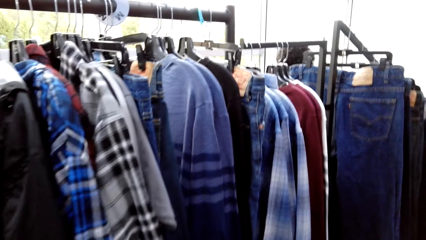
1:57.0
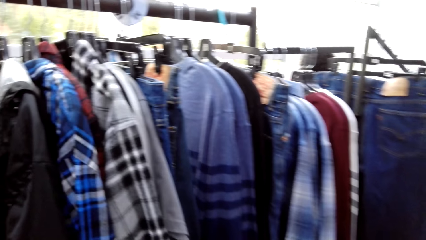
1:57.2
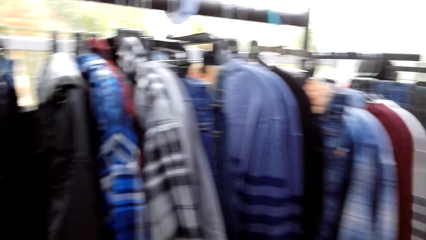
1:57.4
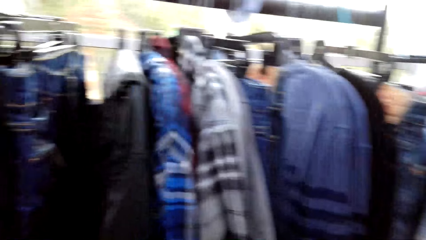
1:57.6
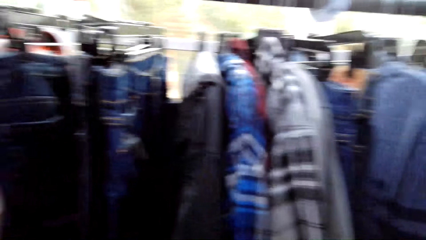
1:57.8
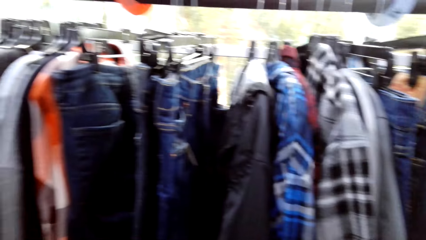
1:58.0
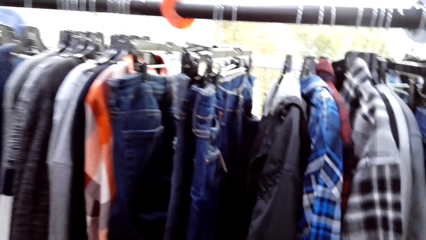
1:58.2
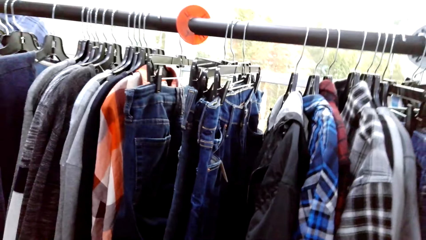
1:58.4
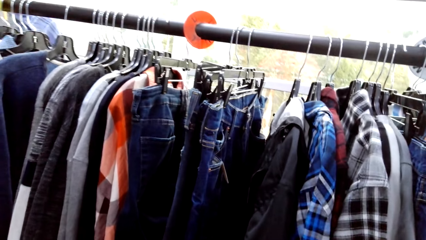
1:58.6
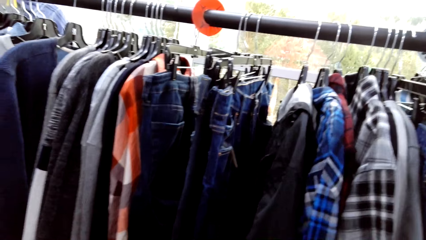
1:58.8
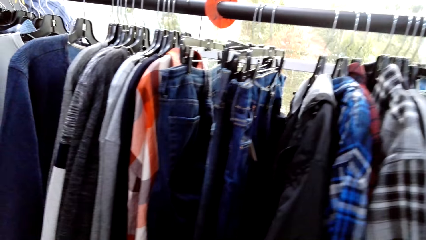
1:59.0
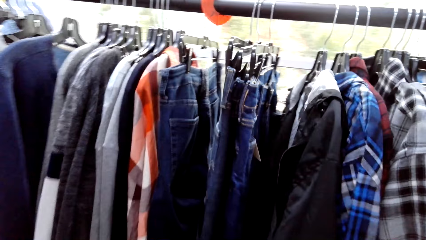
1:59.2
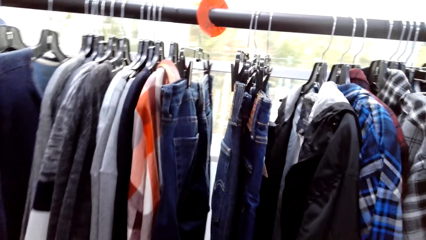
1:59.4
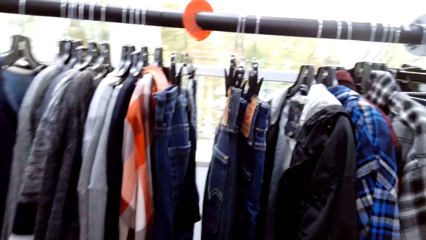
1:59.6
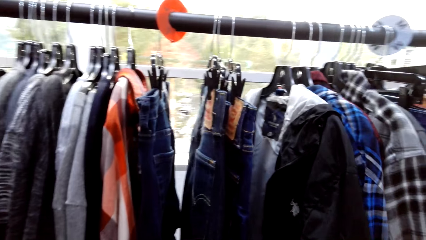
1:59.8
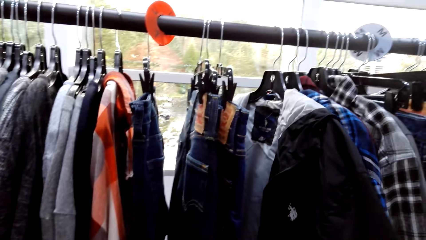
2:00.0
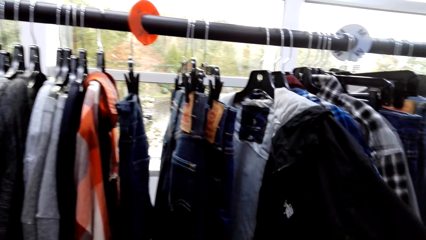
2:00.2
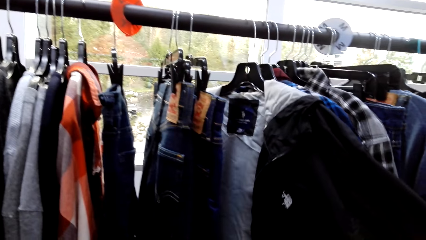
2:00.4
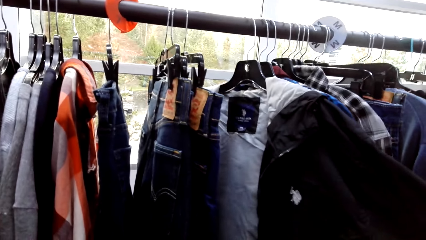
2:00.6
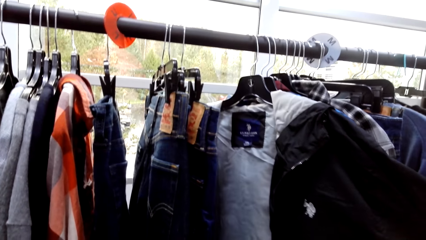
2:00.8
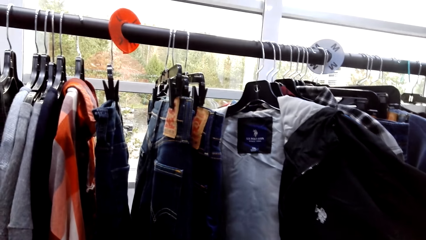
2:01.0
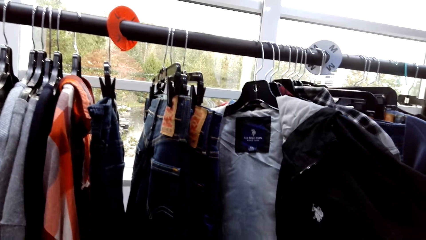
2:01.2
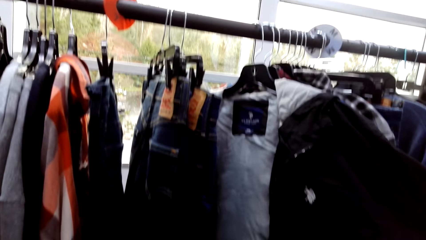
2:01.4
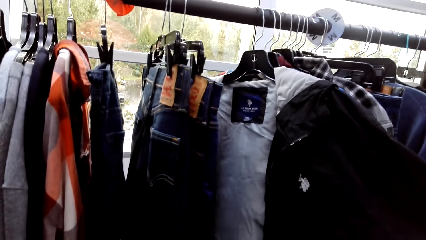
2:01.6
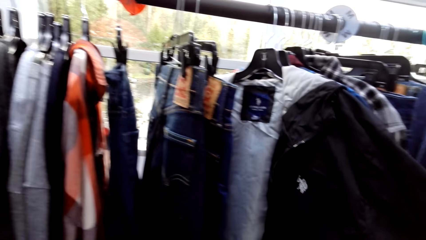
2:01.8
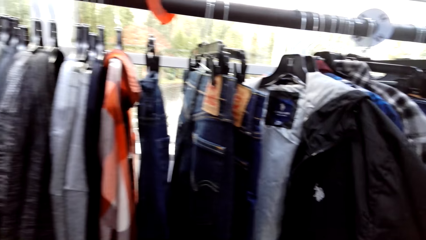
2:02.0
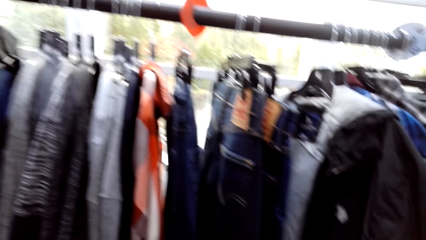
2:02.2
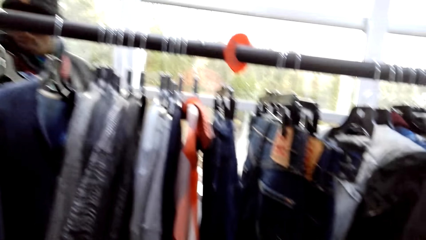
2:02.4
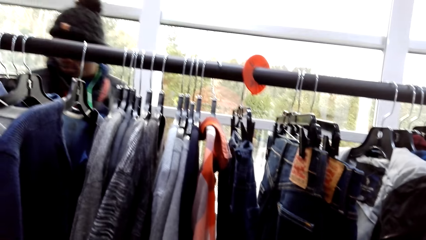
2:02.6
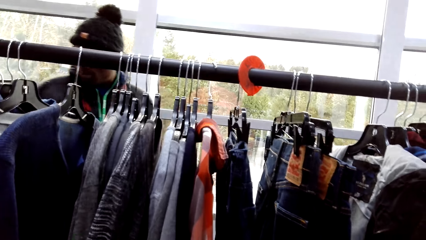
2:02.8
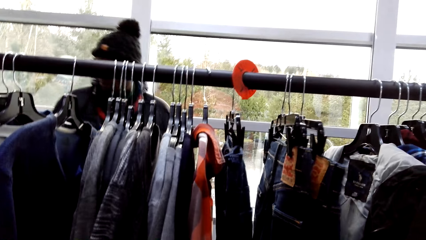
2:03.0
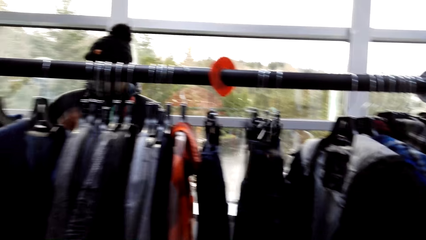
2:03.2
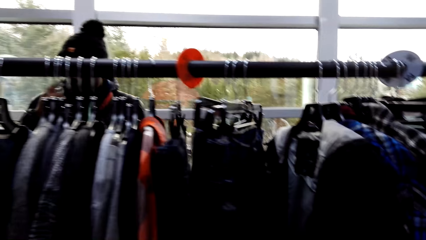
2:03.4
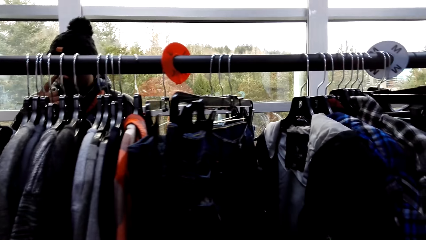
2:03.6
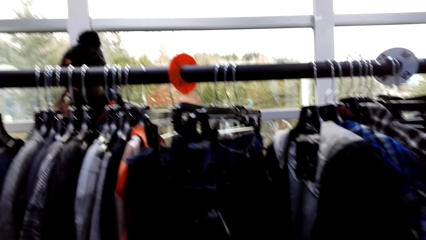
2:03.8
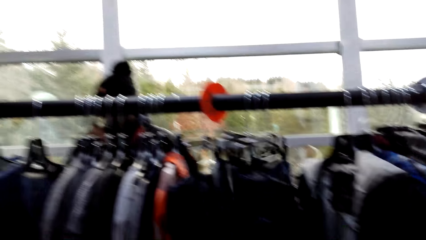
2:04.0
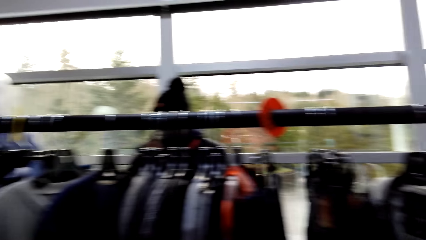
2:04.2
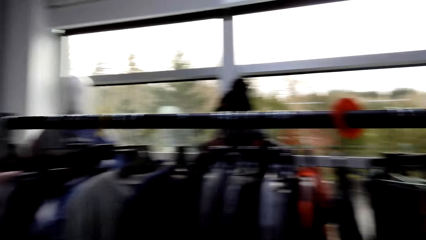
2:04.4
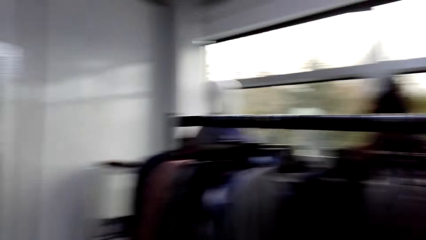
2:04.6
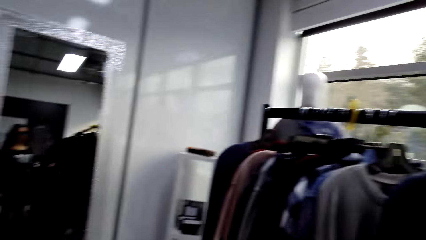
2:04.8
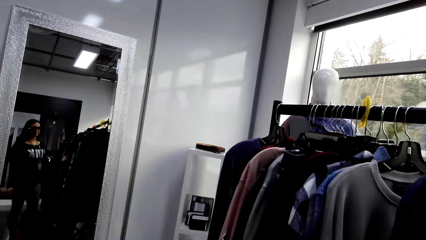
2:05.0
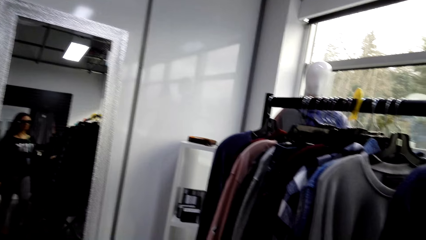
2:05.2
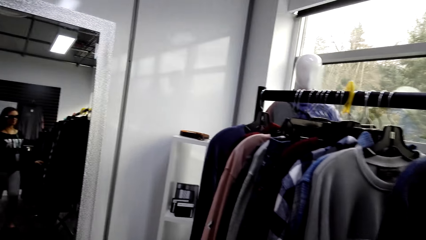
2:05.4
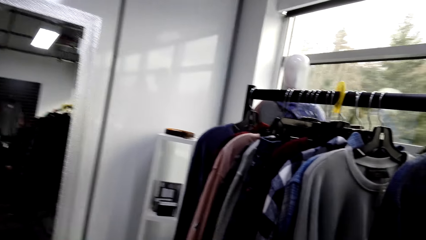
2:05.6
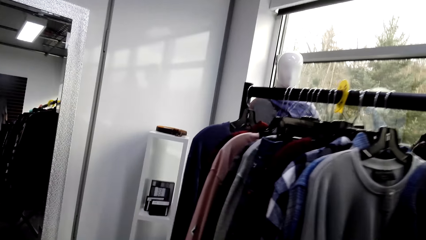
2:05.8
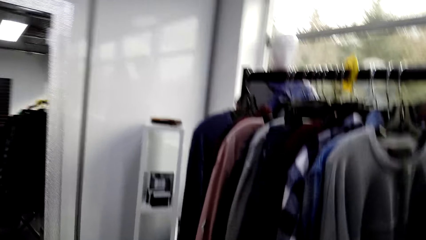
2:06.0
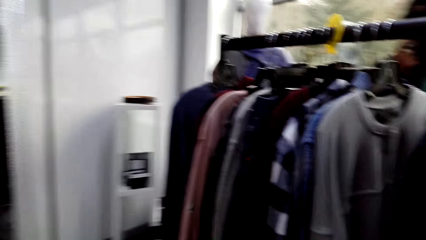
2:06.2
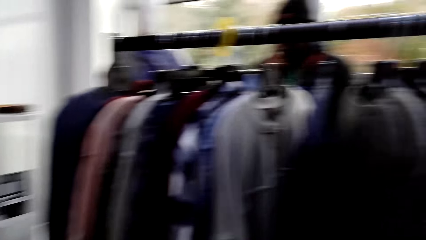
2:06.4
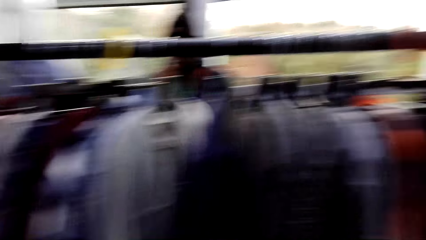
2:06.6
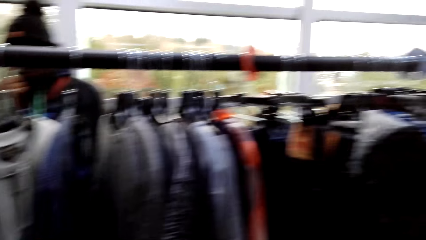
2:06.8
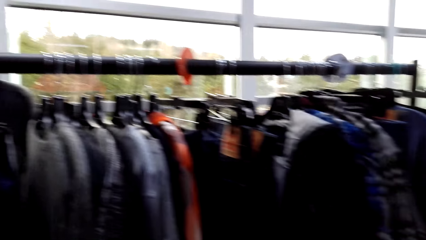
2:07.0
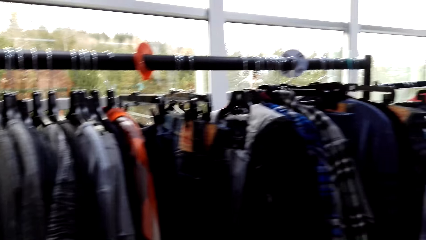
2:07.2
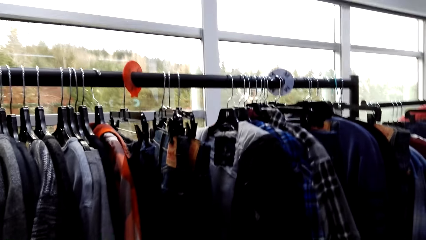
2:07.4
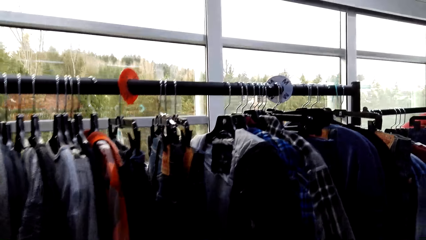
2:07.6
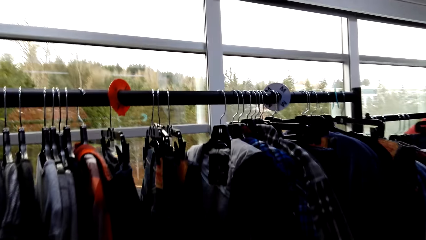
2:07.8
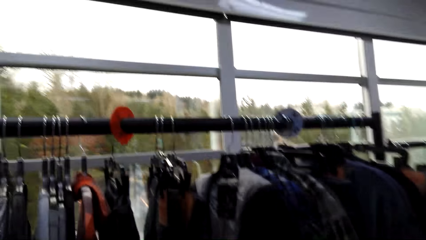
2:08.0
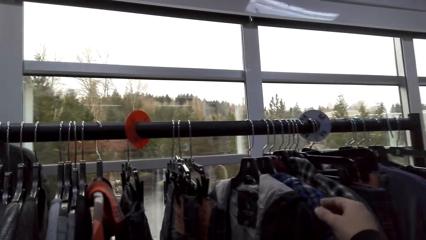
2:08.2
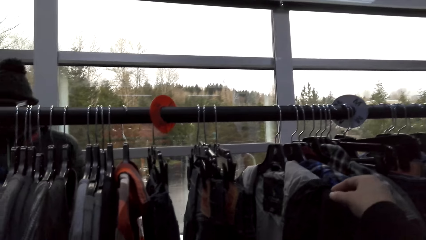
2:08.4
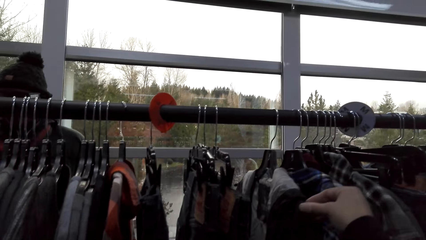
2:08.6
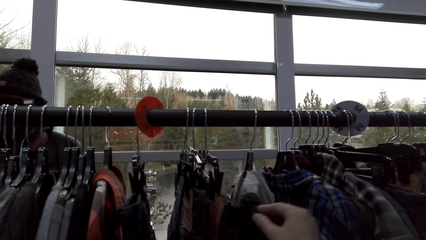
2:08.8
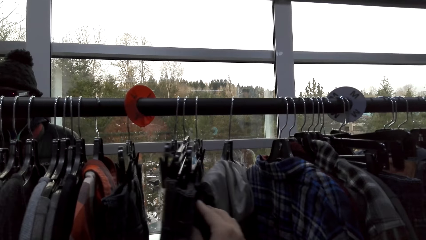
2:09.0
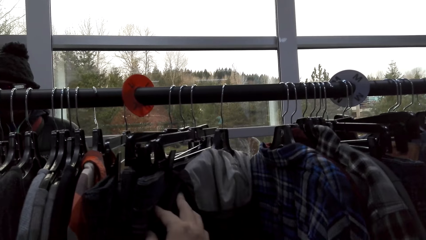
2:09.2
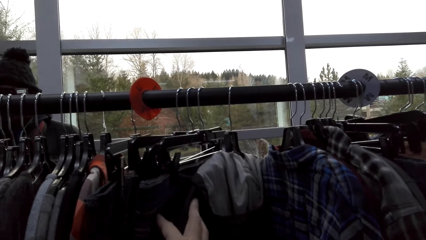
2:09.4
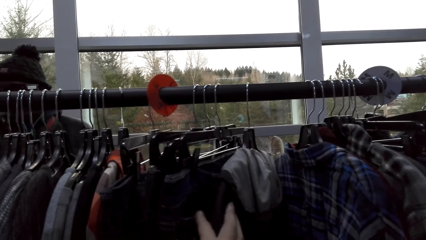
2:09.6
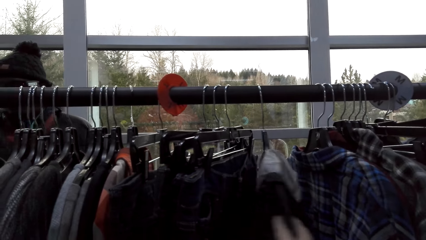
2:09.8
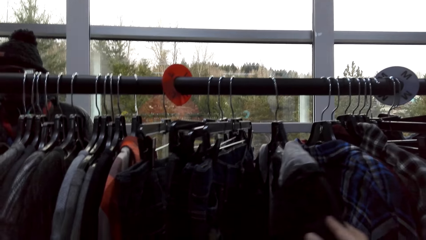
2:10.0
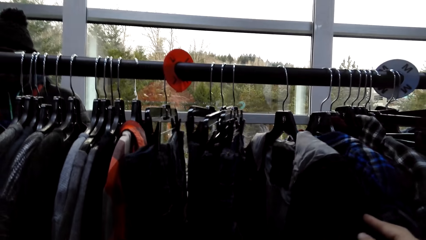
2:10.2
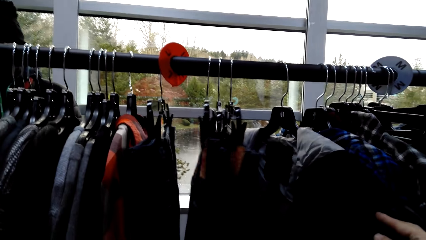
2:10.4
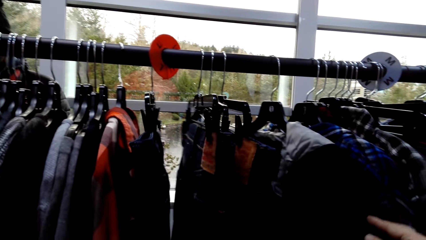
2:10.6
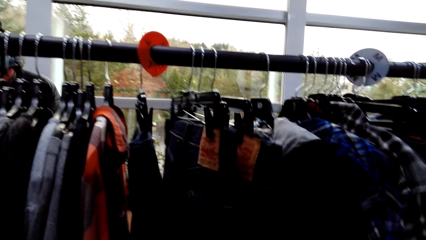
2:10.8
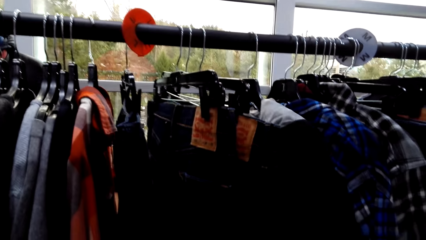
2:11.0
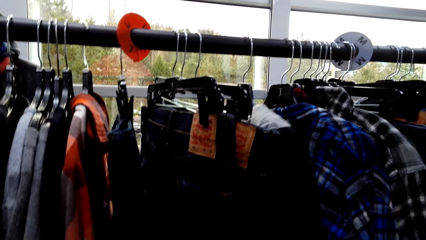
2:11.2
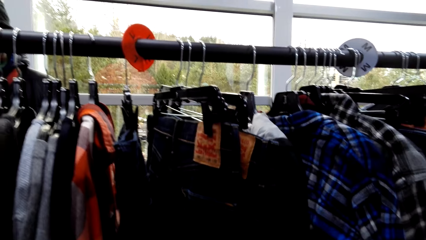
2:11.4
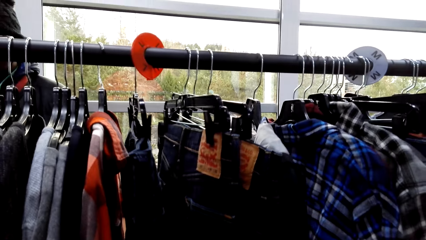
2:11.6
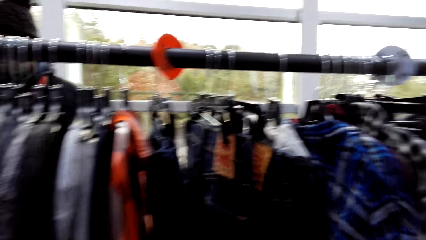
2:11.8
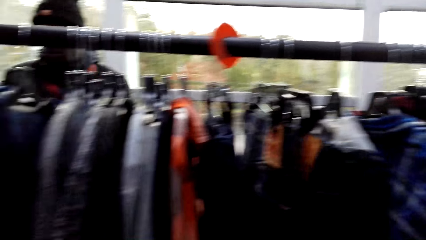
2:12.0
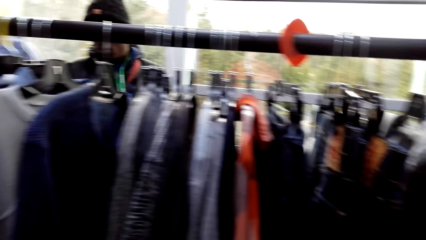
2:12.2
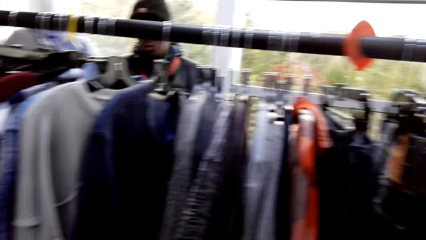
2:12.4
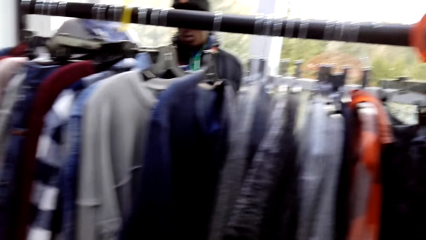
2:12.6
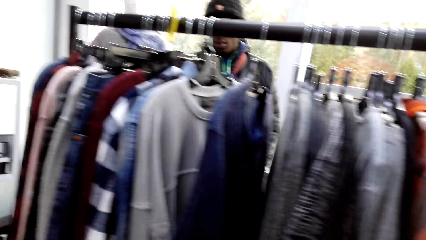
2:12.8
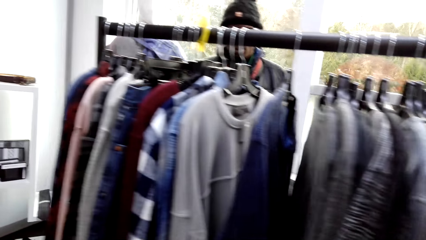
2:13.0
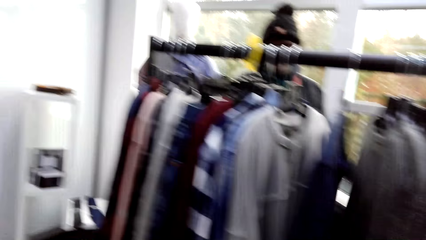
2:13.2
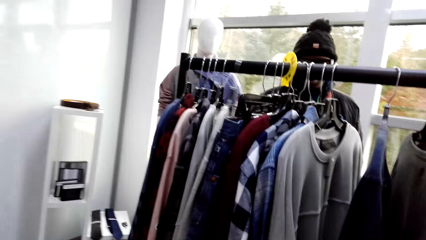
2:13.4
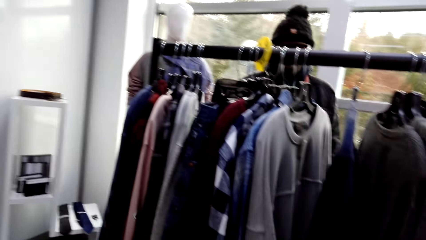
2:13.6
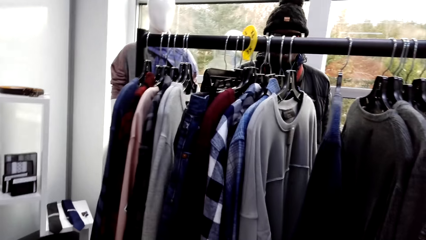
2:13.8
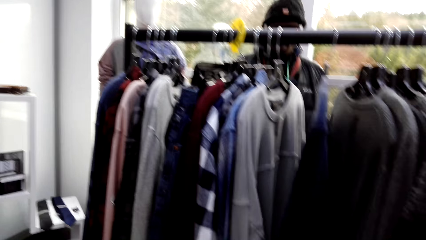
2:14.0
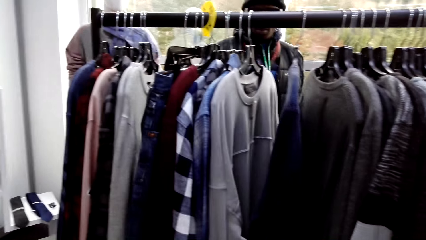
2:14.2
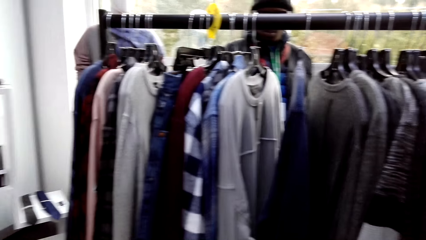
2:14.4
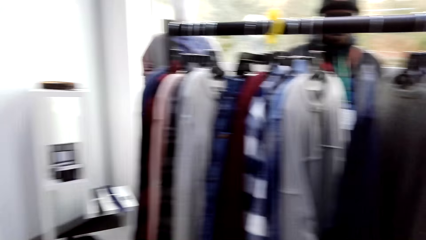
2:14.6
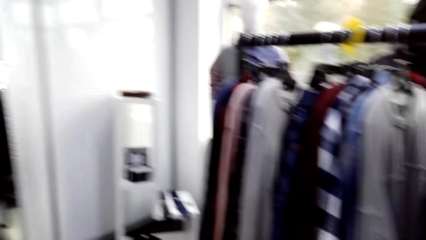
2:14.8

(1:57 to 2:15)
The camera wearer inspects a jacket on the hanging line. They inspect a trouser on the hanging line. They look around the shop. They look around the hanging line. They touch the clothes. They inspect the jacket on the hanging line. They look around the hanging line.
